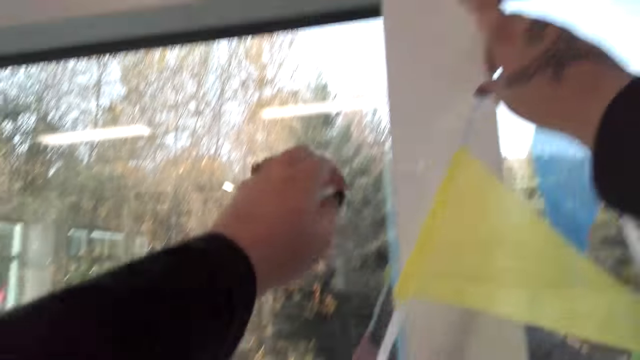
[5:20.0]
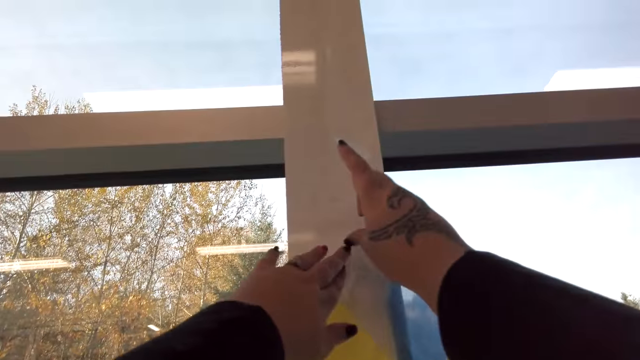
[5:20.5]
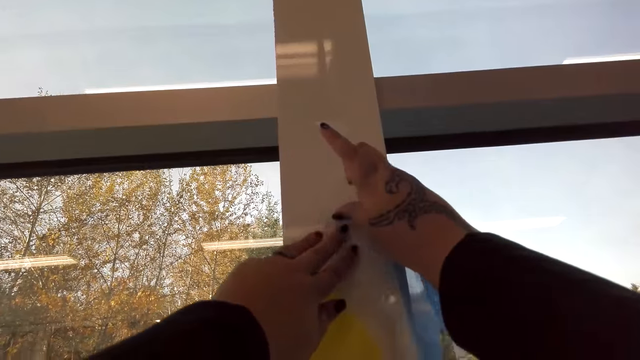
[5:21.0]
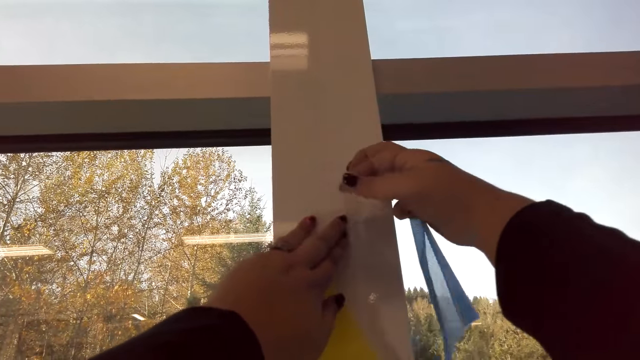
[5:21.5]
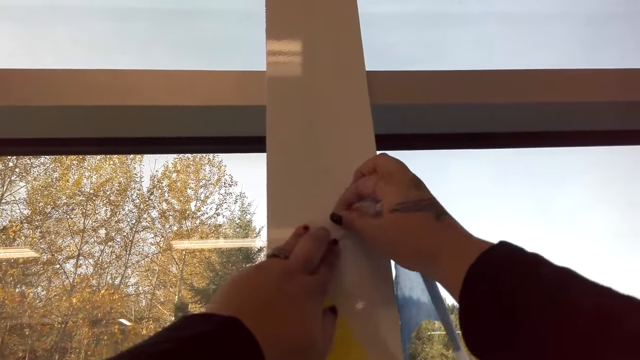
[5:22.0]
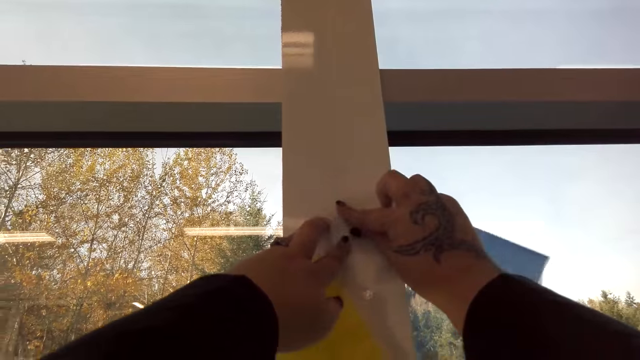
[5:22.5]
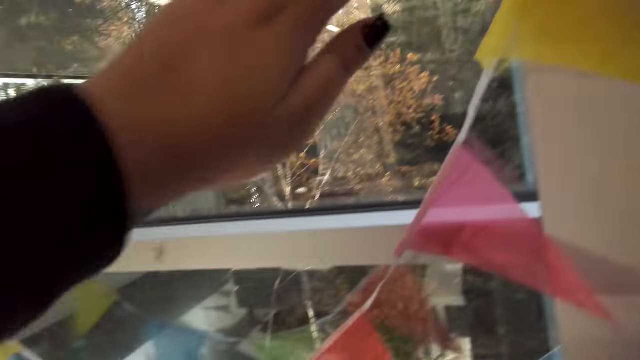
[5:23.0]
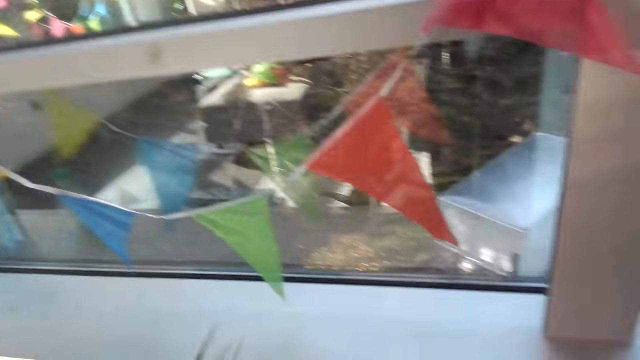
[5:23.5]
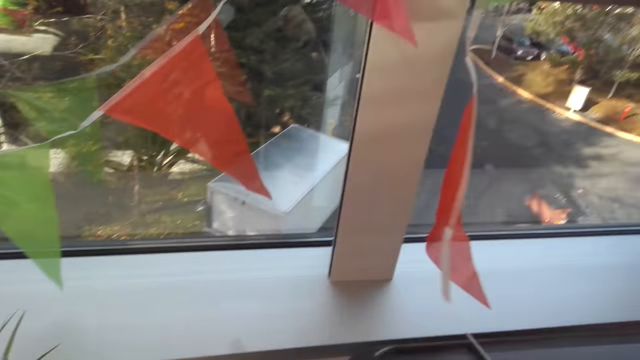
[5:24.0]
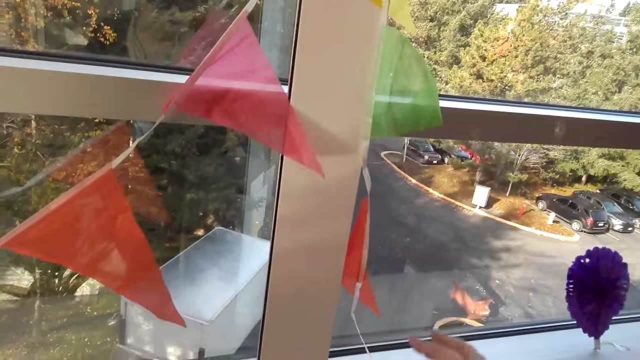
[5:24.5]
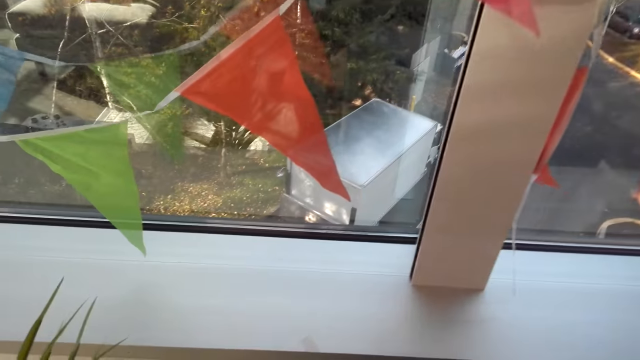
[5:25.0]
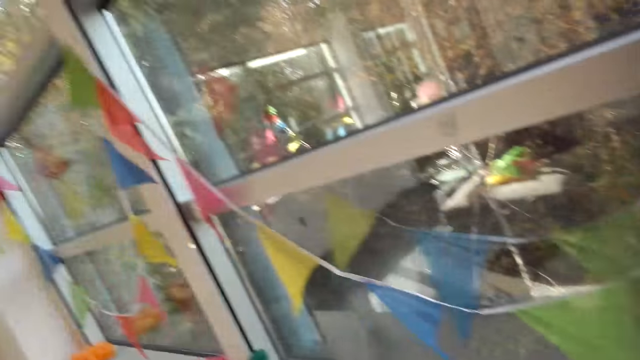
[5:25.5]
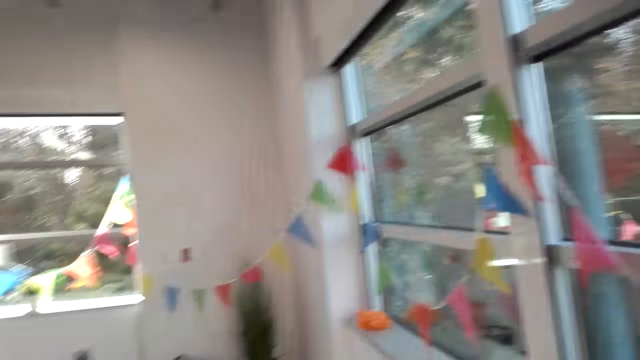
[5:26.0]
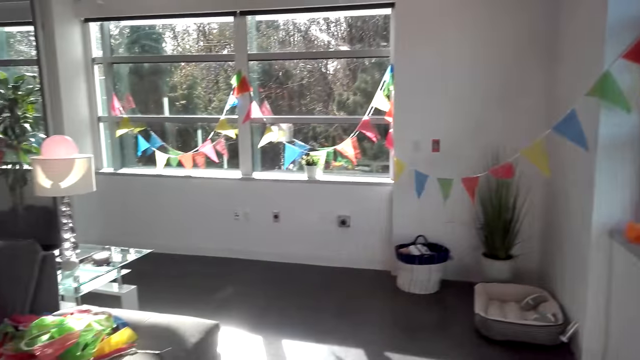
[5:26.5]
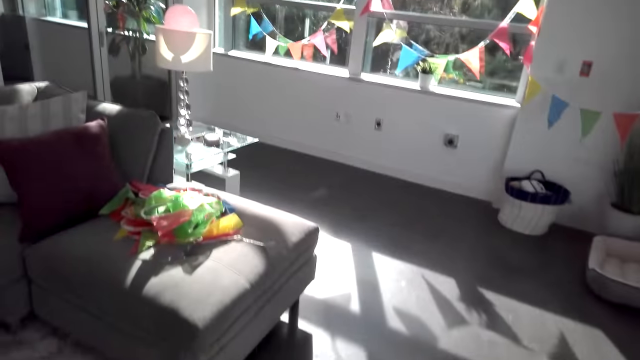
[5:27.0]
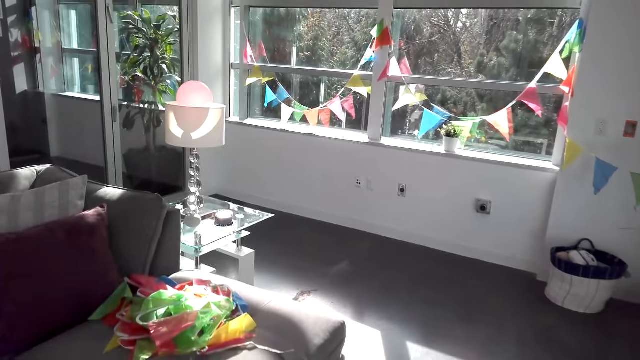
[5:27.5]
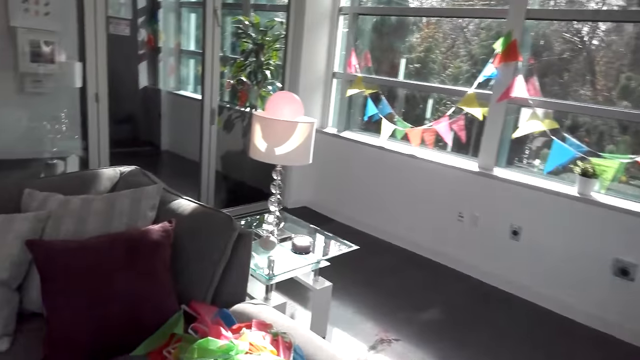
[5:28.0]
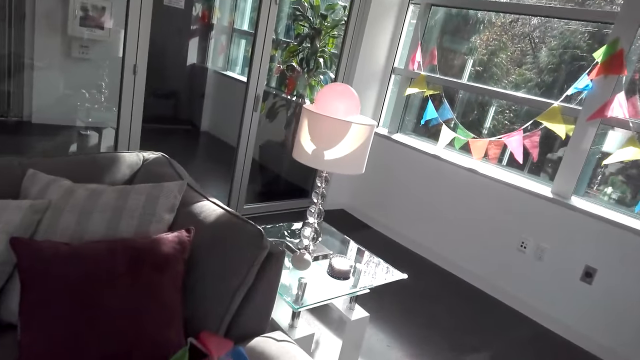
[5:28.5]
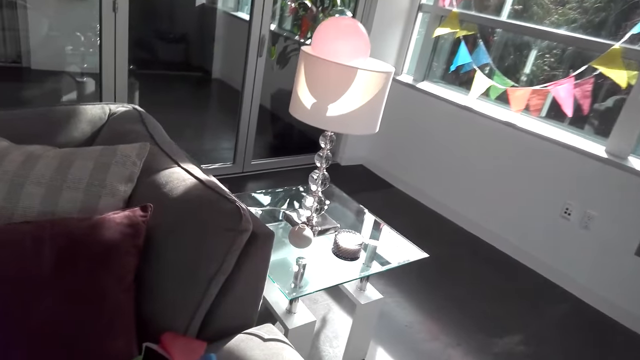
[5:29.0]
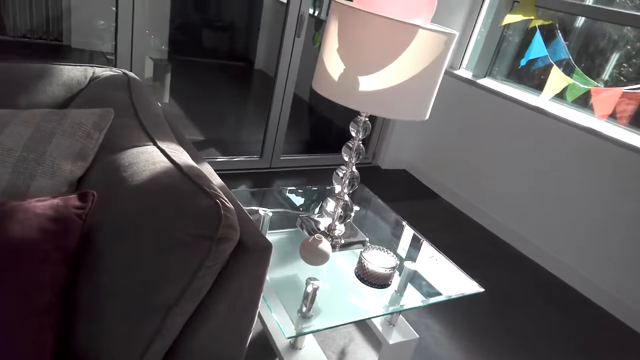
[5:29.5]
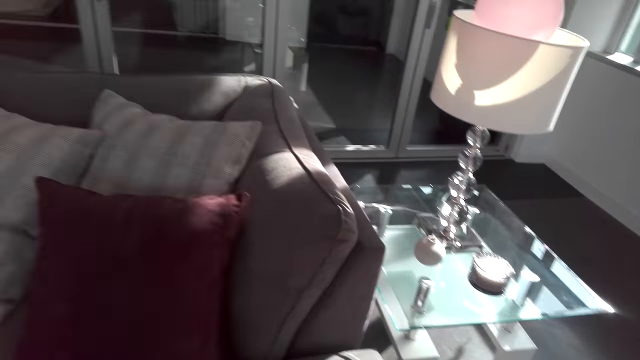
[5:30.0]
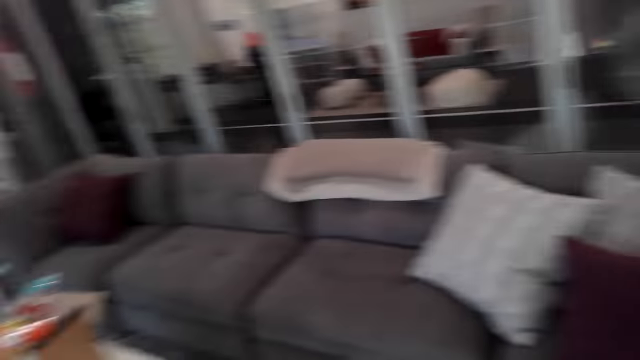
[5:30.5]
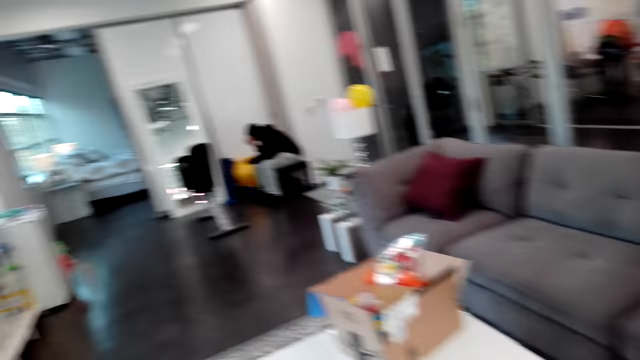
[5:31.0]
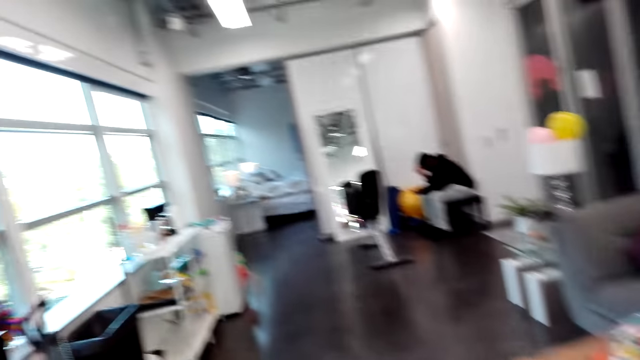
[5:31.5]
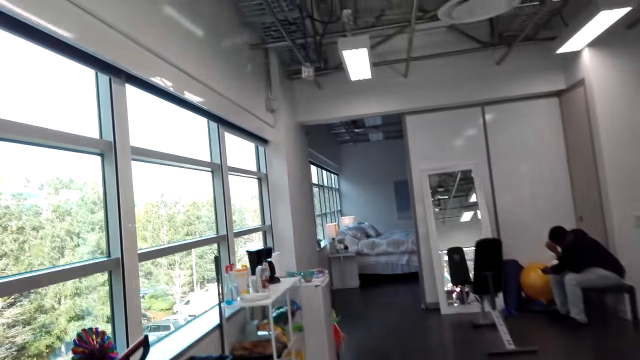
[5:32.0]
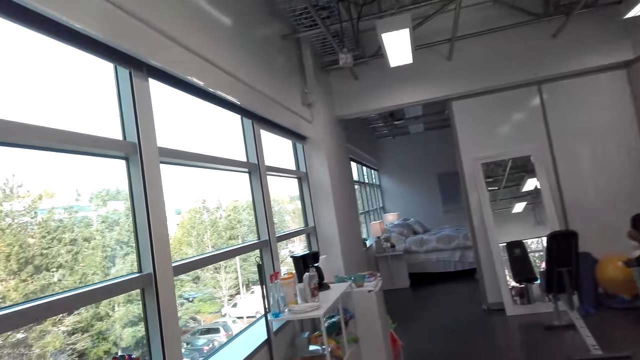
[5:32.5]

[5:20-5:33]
The camera wearer puts a garland on the window. They walk in the room.

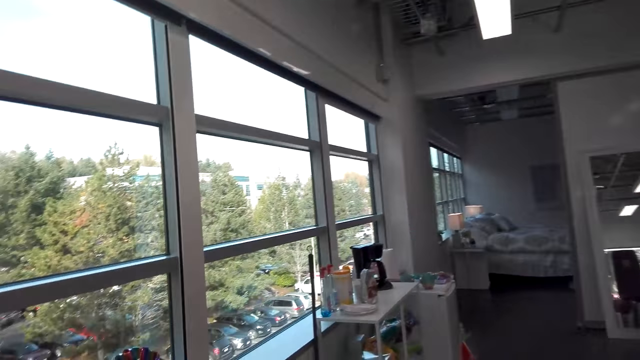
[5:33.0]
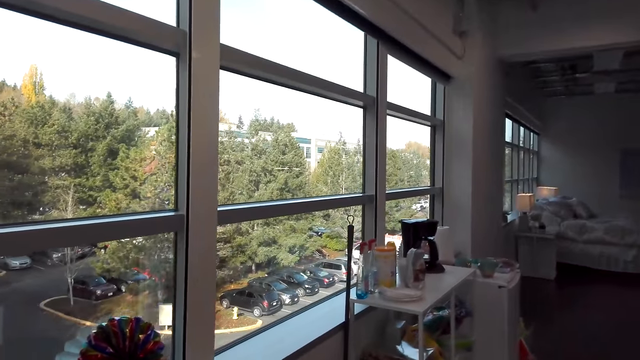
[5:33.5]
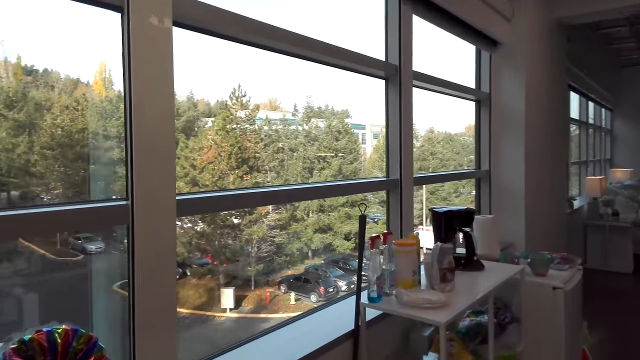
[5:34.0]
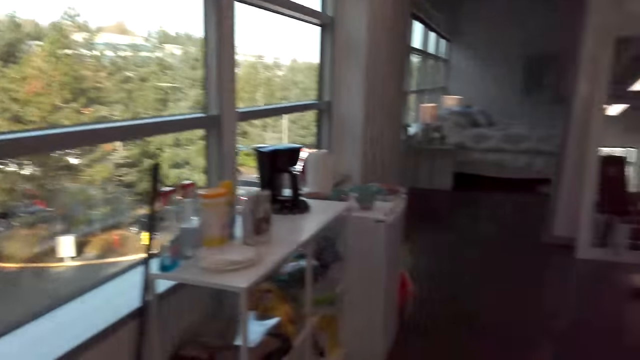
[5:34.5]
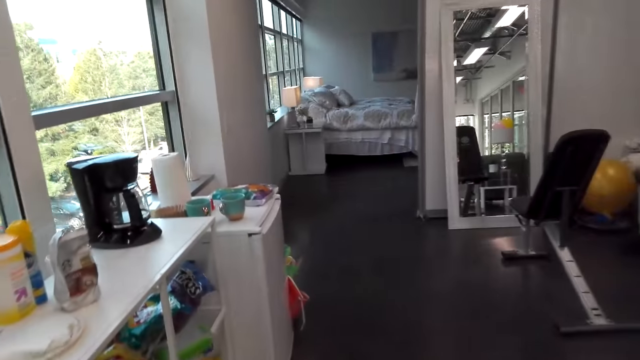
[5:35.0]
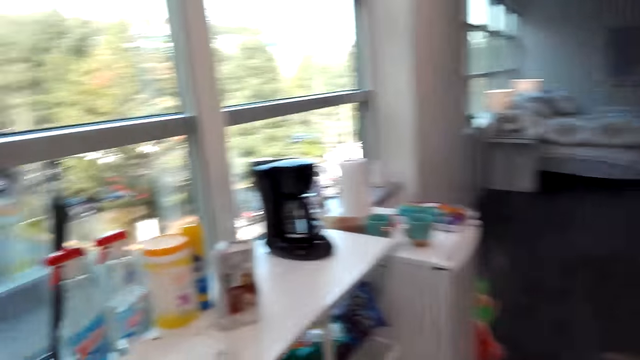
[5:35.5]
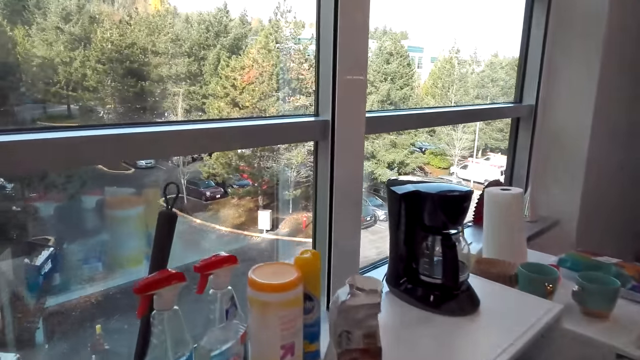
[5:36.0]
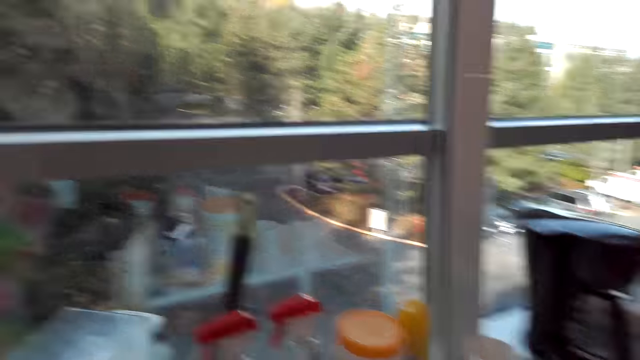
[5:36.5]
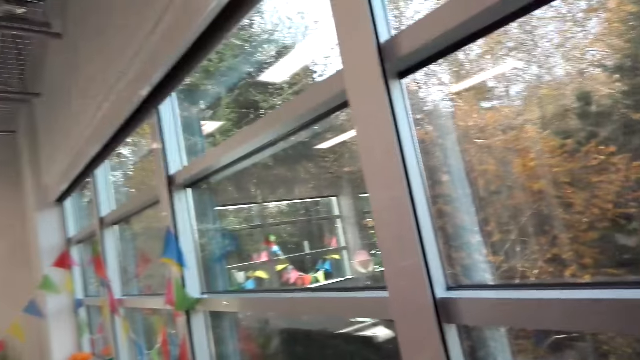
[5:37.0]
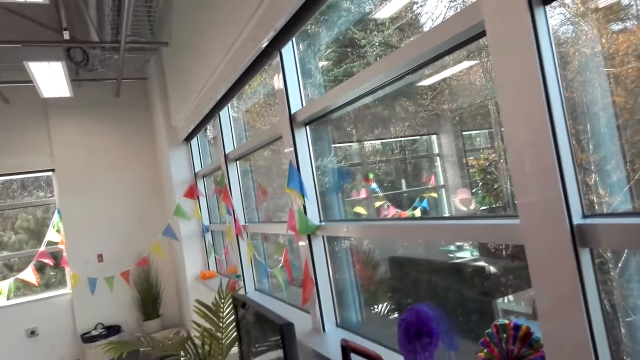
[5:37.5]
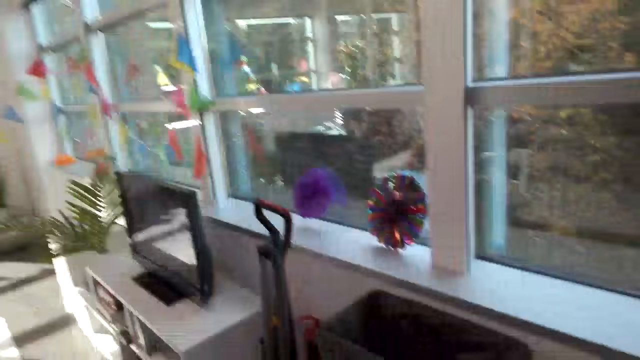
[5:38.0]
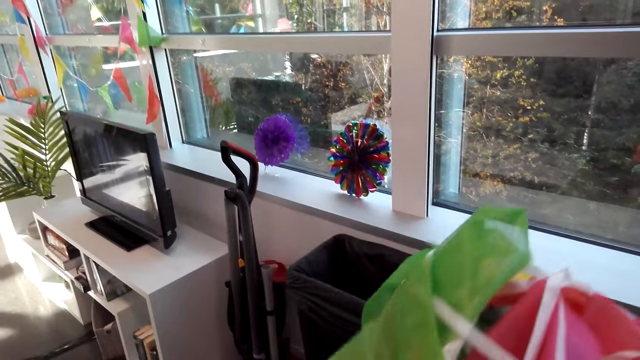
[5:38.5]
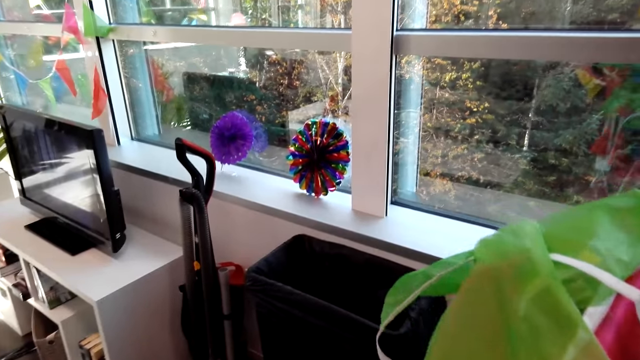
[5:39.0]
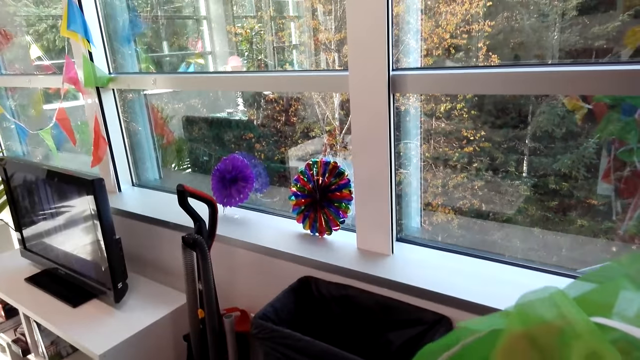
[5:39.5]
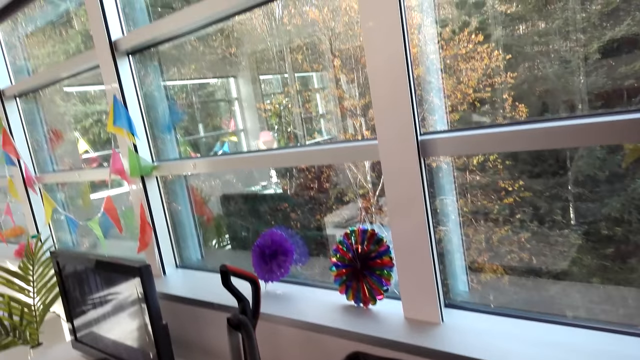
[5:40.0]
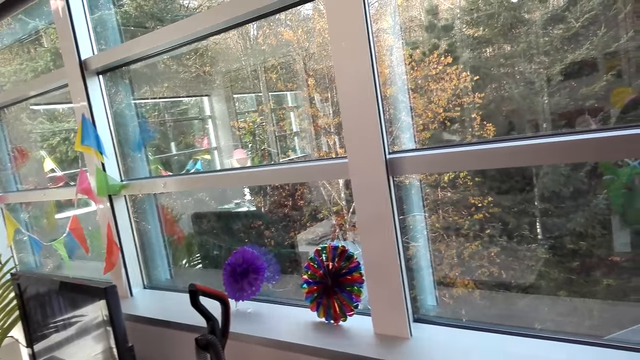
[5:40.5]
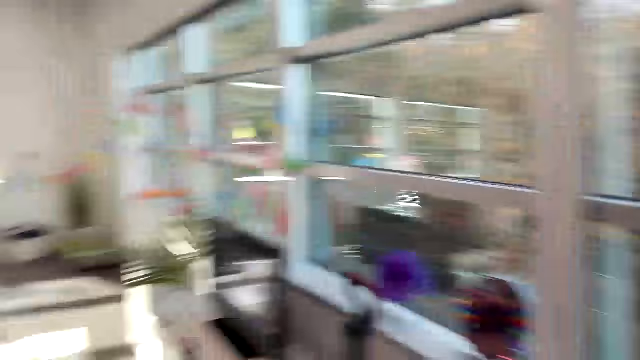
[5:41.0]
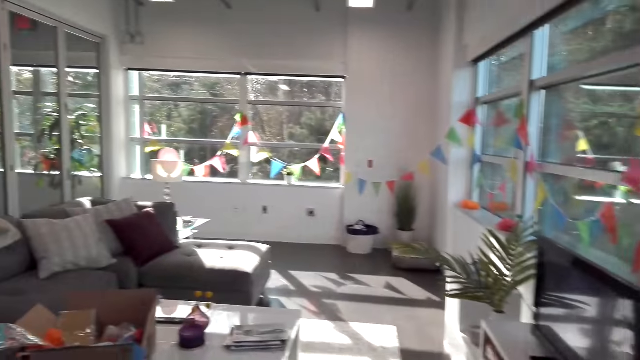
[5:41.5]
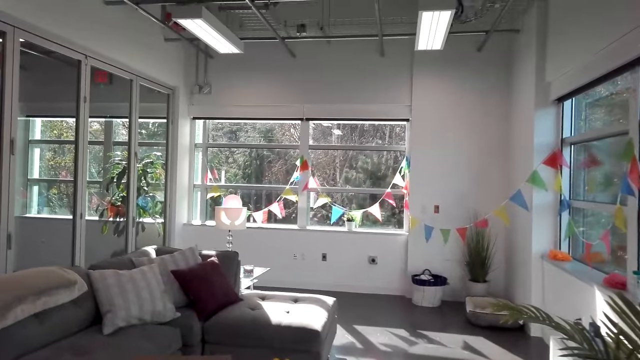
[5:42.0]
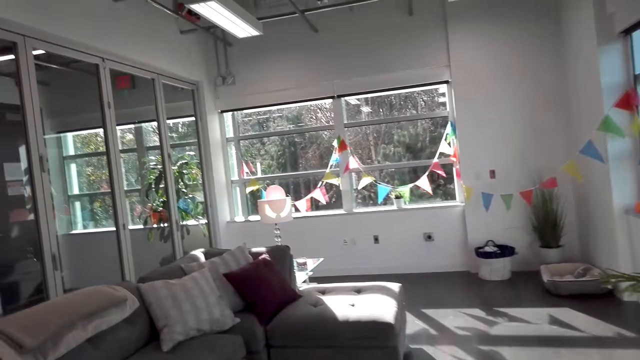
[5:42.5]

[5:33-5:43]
The camera wearer picks up a bunch of decorations. They look around.
